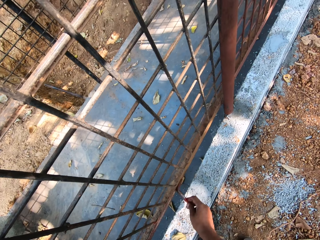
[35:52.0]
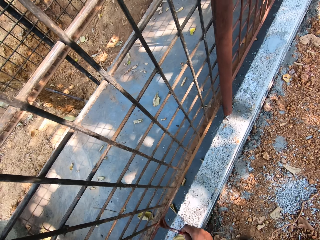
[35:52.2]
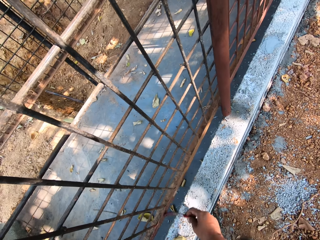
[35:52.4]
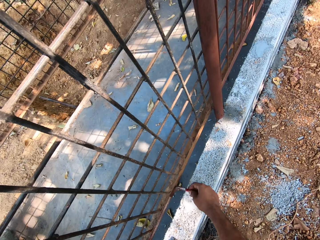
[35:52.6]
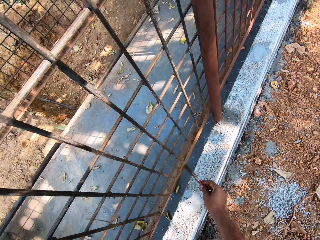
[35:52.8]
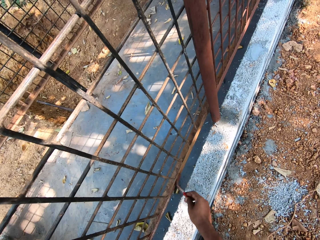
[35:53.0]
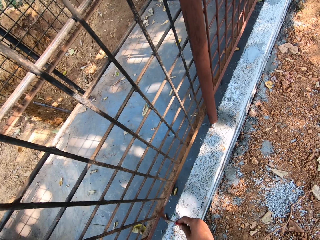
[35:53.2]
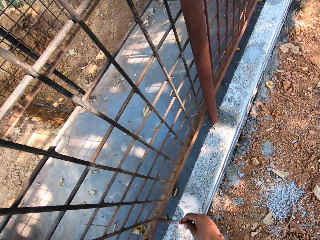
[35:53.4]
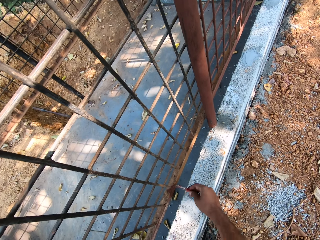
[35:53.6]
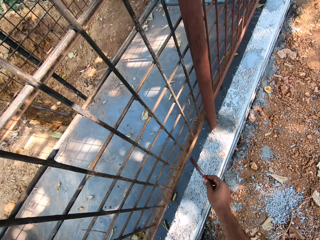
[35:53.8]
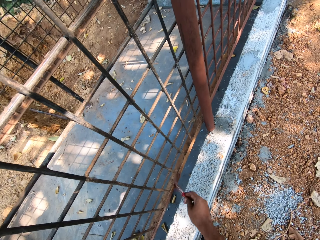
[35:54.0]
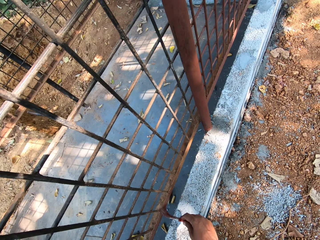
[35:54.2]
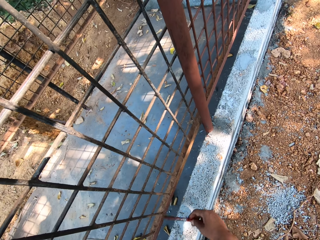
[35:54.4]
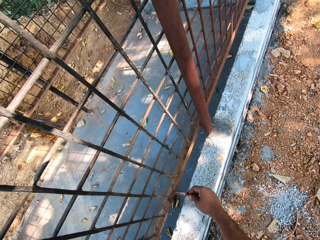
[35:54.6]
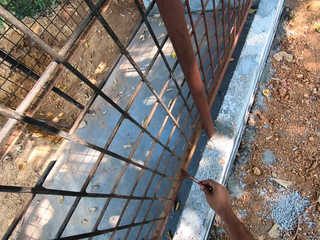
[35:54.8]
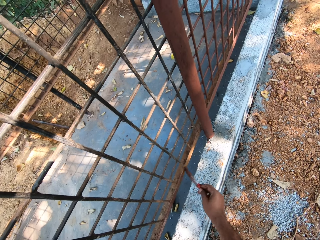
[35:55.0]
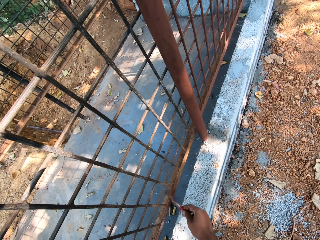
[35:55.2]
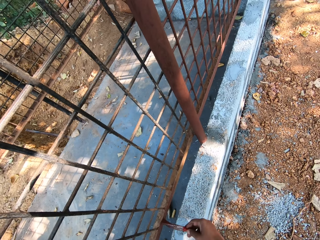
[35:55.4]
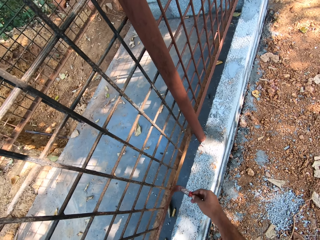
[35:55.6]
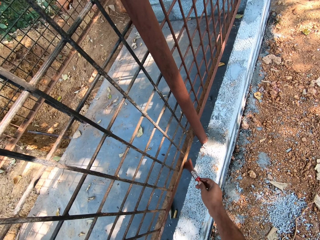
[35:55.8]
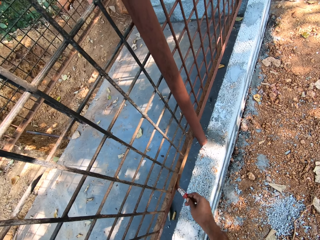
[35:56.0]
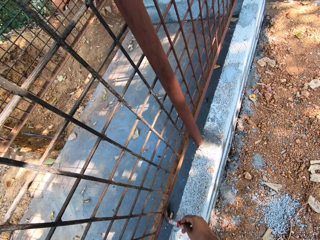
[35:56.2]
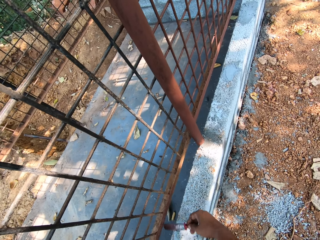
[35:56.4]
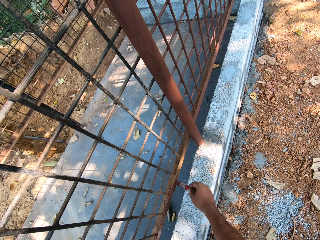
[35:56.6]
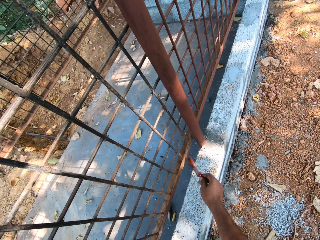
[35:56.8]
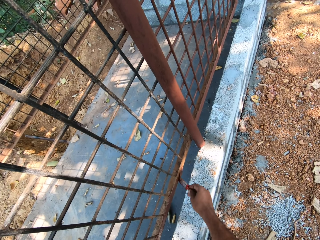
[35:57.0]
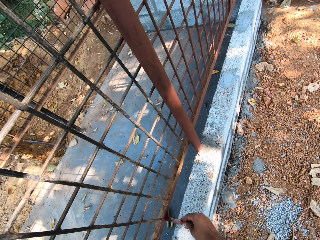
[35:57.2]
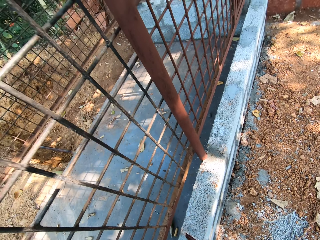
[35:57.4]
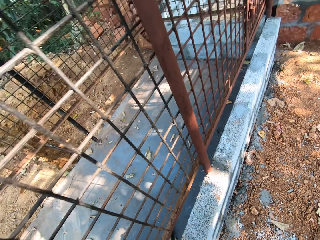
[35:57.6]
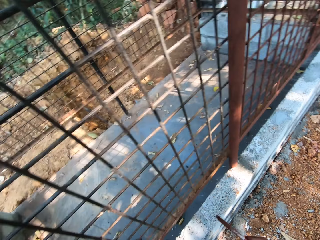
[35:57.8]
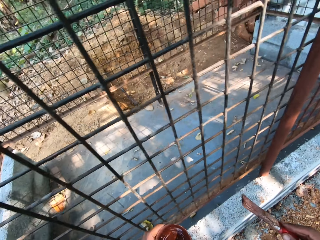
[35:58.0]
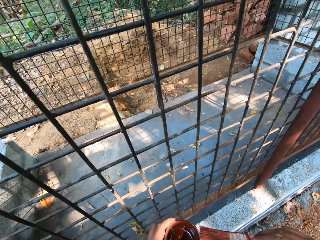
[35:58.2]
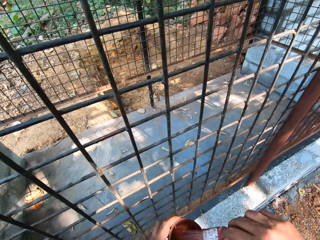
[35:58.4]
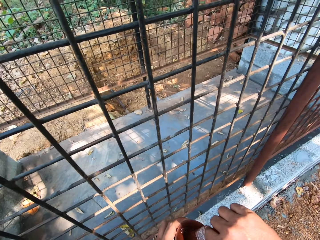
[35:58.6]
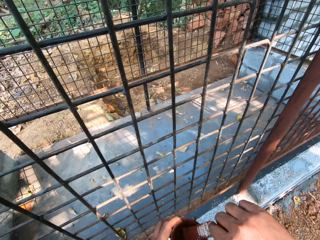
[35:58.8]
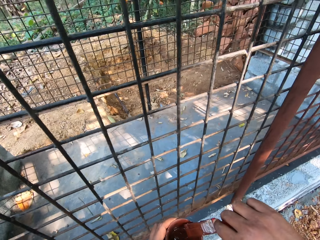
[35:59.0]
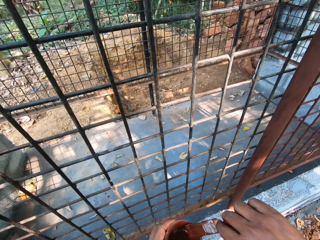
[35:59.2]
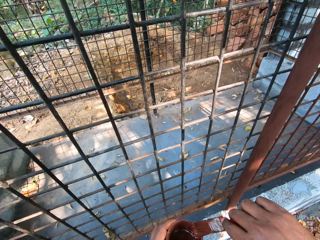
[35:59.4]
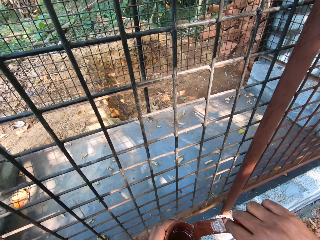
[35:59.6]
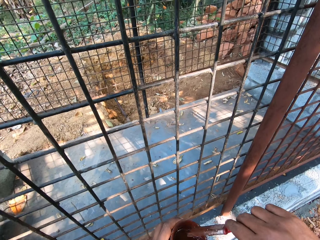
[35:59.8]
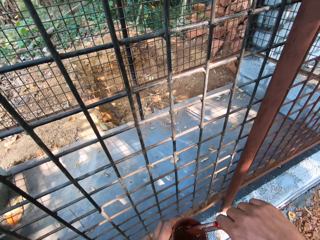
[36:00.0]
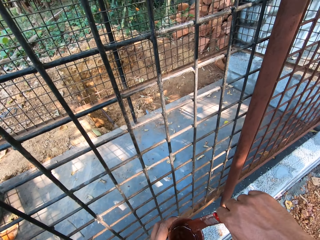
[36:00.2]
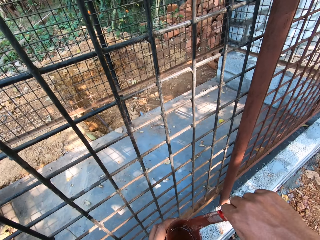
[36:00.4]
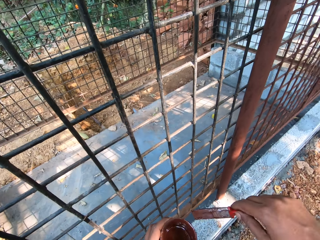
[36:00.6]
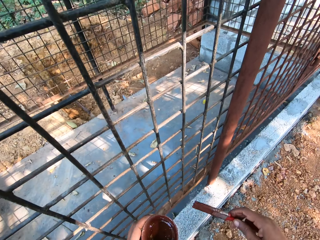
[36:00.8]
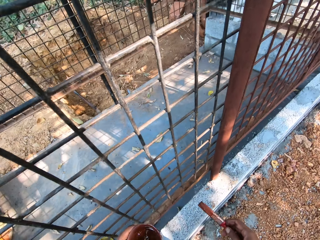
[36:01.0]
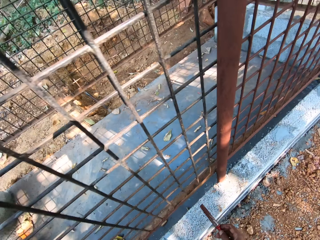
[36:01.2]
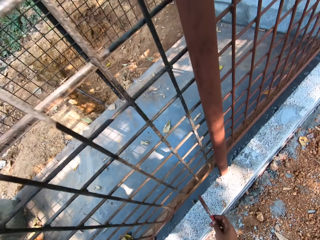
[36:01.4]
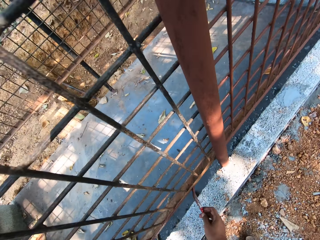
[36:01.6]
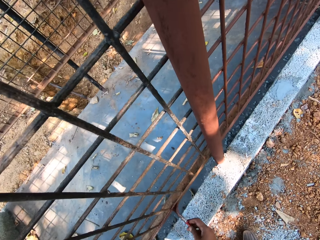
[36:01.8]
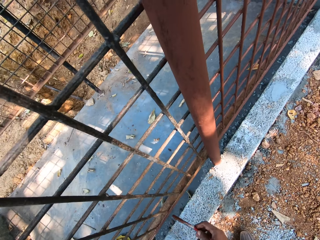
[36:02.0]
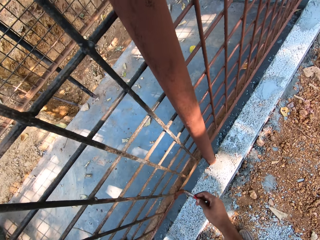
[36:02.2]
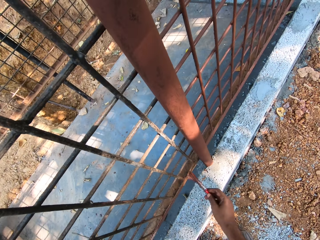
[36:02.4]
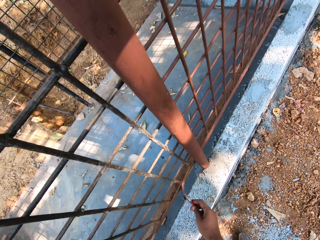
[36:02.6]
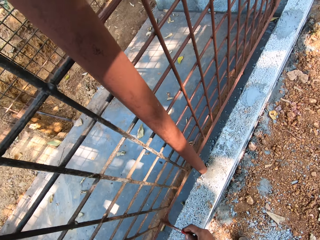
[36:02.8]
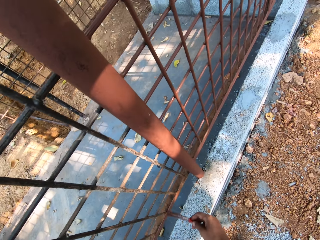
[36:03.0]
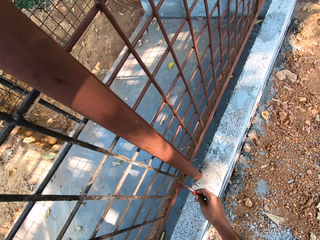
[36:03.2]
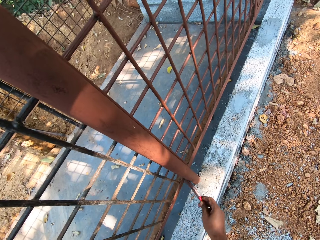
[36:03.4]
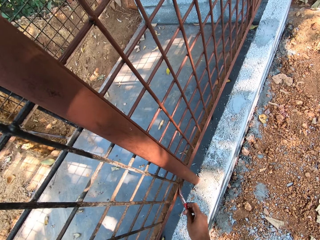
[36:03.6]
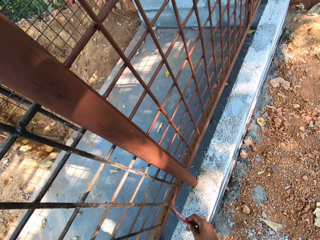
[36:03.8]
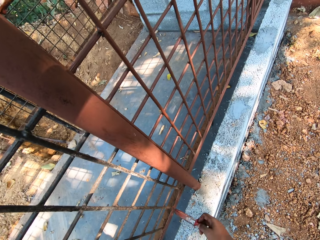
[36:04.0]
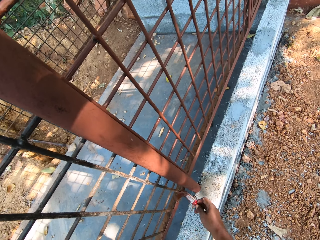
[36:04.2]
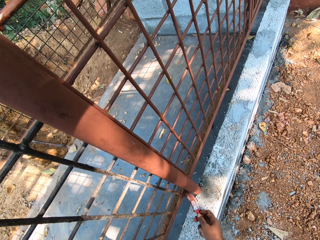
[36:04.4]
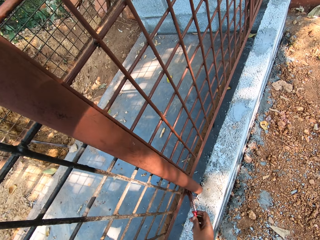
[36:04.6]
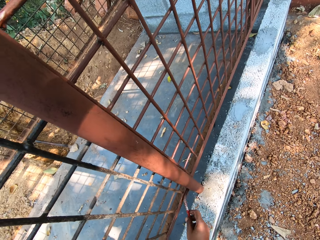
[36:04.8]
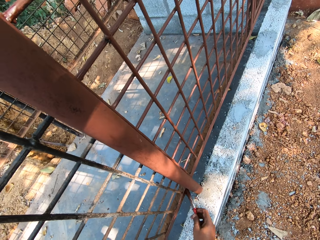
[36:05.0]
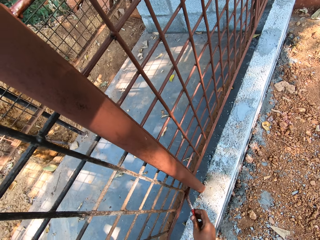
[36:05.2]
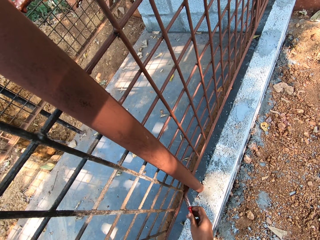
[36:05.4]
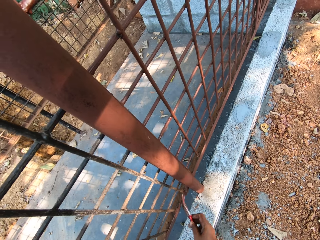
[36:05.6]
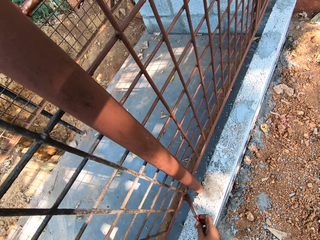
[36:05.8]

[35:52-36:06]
The camera wearer dips the paintbrush in his right hand in the cup of paint in his left hand. He scrapes the paintbrush in his right hand on the edge of the paint cup in his left hand. He paints the cage with the paint on the paintbrush in his right hand.

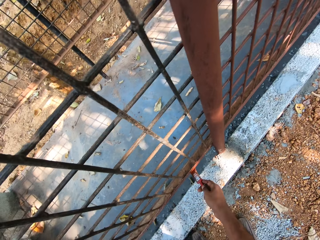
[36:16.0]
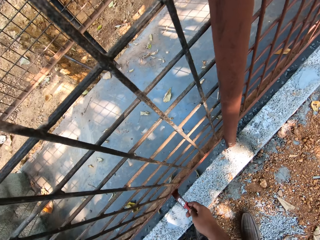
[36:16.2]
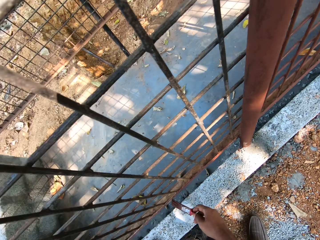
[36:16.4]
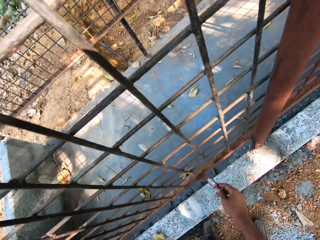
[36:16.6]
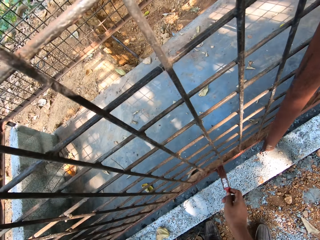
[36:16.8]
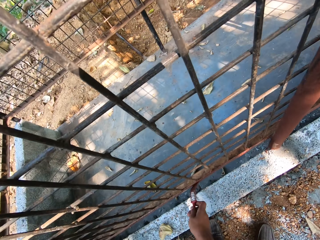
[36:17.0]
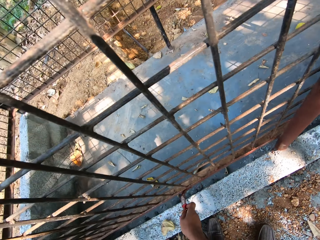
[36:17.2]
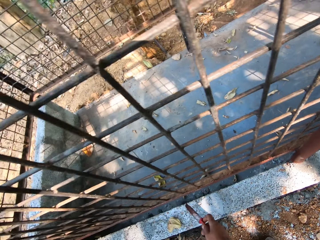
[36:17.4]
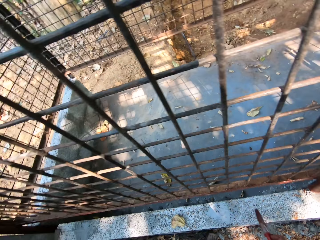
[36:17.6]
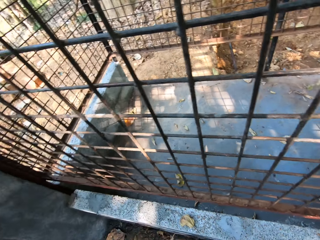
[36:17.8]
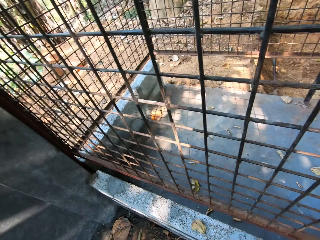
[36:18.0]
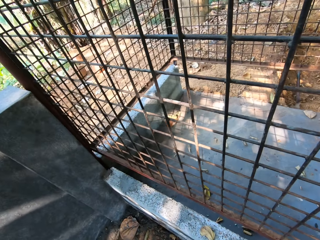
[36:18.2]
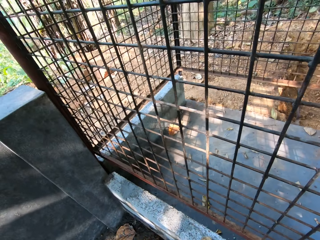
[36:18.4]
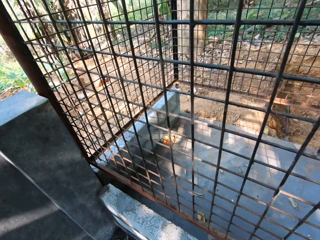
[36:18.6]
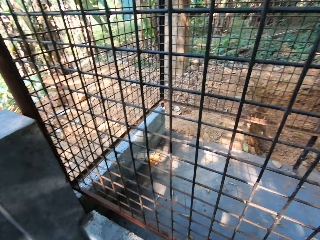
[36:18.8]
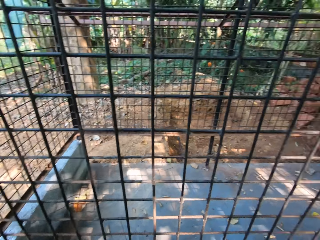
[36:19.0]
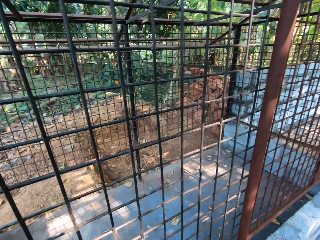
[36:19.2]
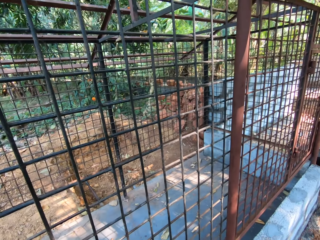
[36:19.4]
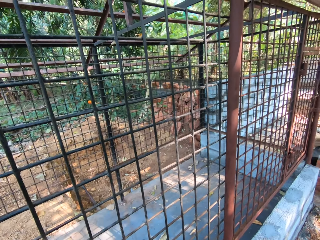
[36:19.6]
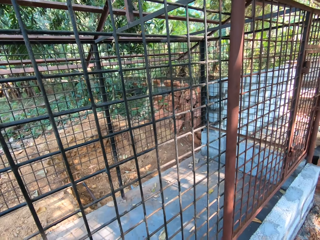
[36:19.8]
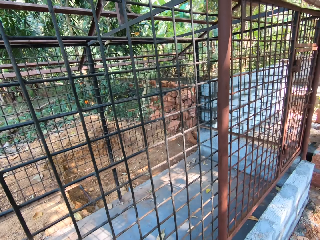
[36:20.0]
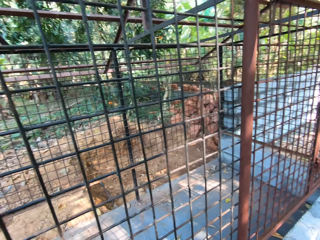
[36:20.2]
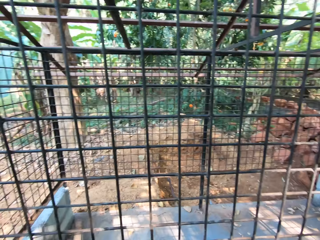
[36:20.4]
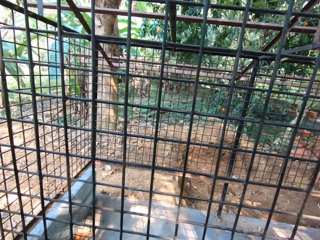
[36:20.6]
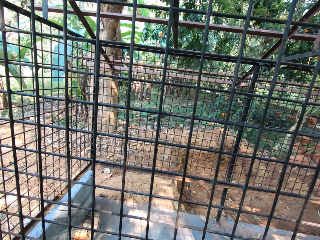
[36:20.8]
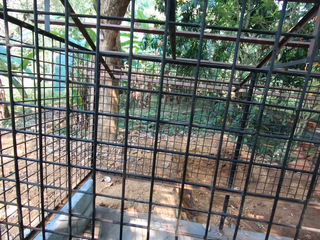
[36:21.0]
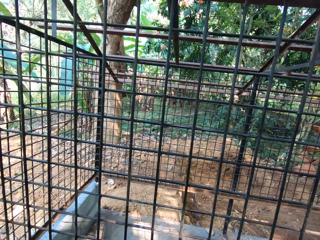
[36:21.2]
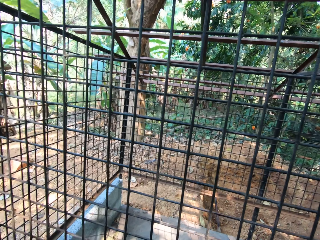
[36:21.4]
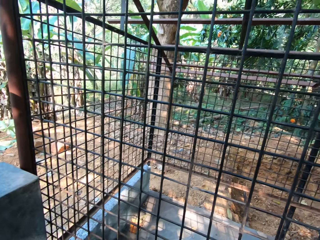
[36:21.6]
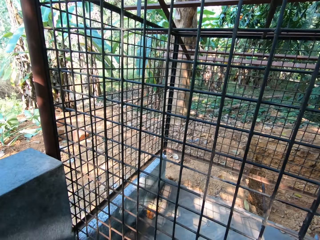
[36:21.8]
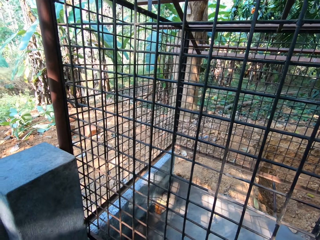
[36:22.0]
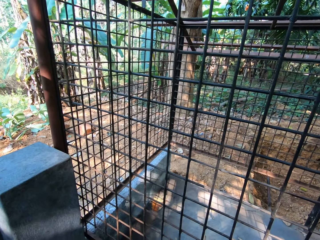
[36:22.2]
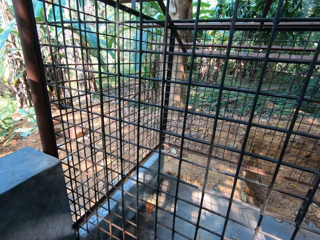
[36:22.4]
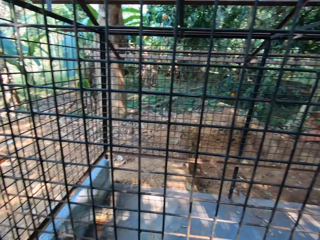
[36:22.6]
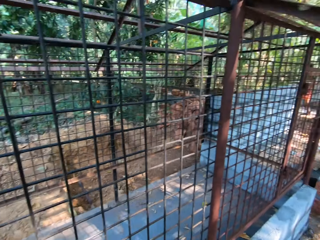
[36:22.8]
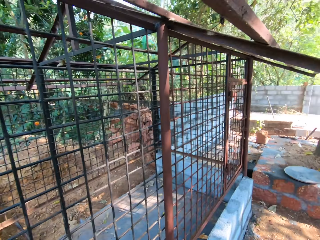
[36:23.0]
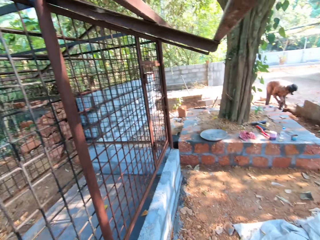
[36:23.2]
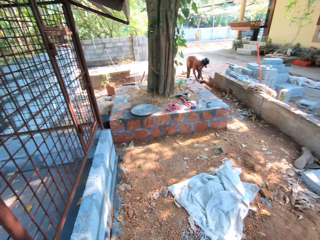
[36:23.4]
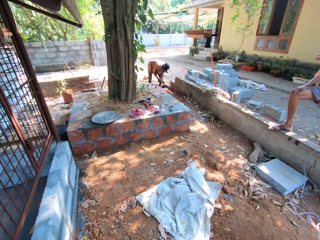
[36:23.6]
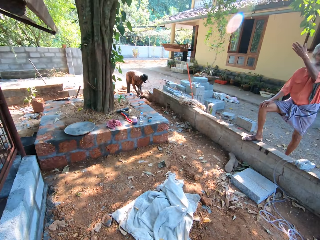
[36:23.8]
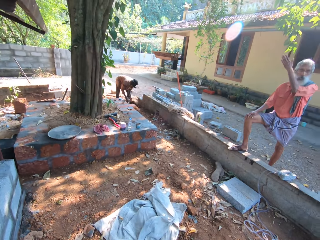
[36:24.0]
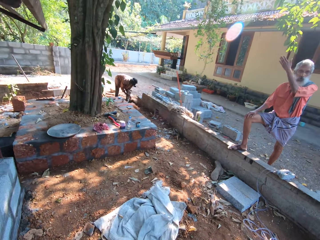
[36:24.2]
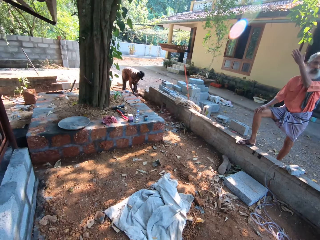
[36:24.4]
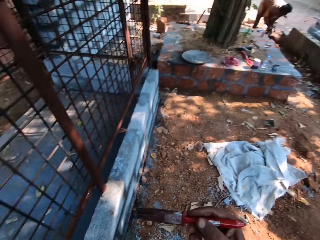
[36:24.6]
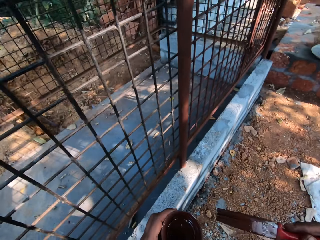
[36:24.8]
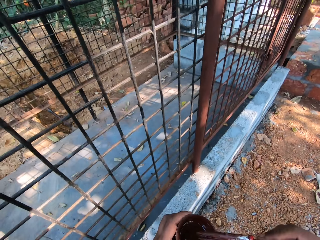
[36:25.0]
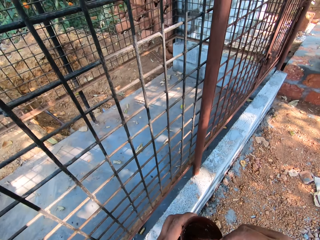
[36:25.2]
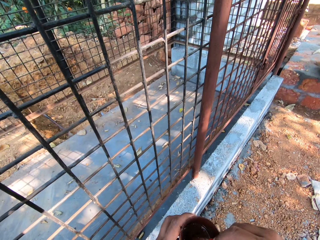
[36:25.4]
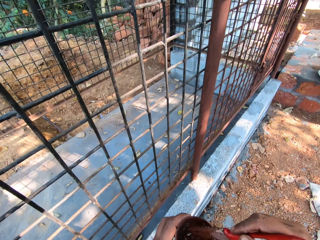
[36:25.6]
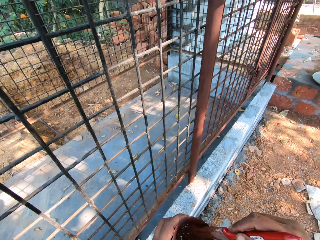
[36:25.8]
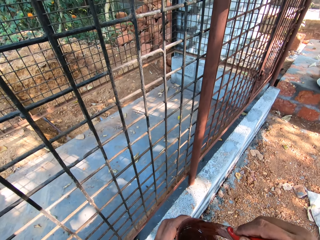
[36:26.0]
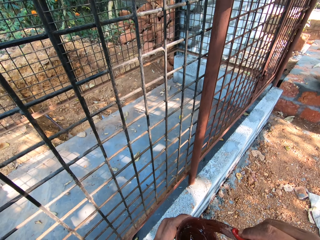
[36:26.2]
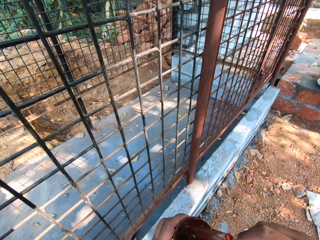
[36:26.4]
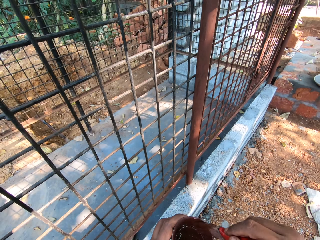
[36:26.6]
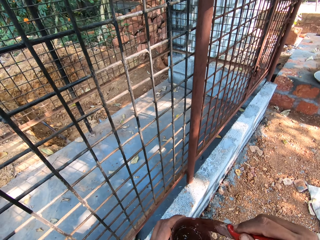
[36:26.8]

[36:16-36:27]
The camera wearer looks around the compound. He converses with a man. He looks around the compound. Another man bends over the ground. The camera wearer converses with the first man. He dips the paintbrush into the cup of paint with his right hand. He dabs paint on the cup of paint, from the paintbrush in his right hand.
